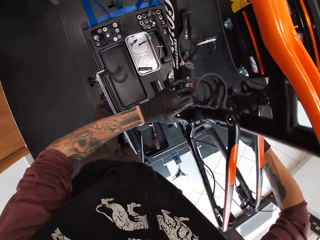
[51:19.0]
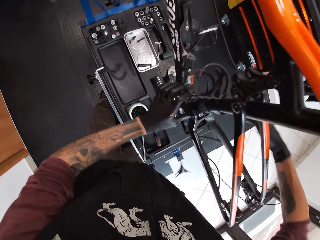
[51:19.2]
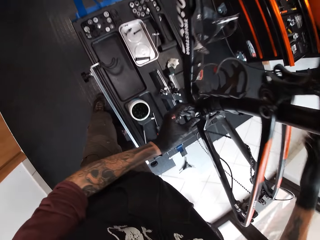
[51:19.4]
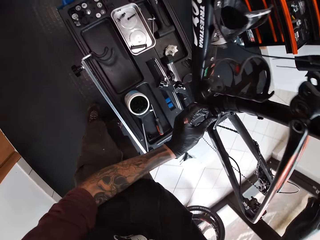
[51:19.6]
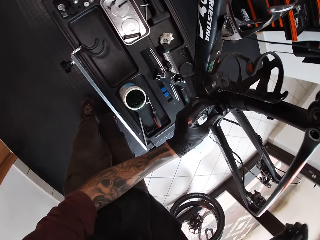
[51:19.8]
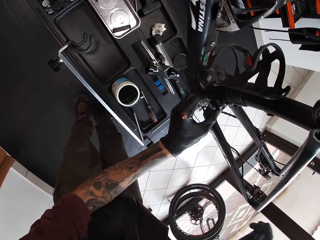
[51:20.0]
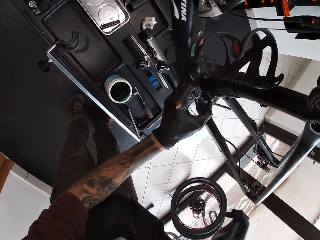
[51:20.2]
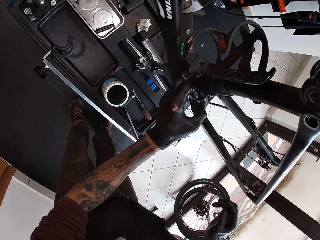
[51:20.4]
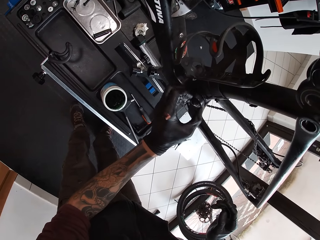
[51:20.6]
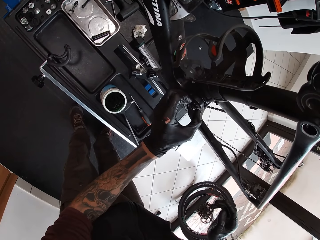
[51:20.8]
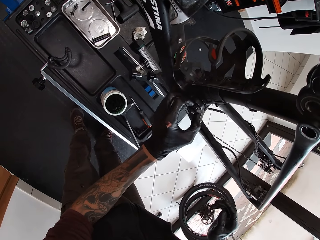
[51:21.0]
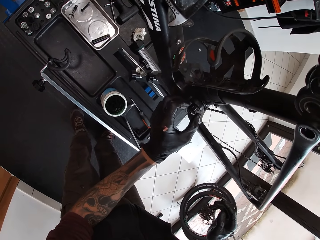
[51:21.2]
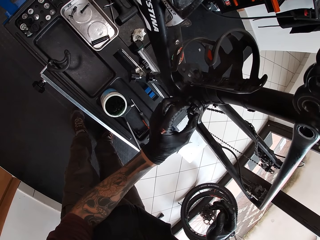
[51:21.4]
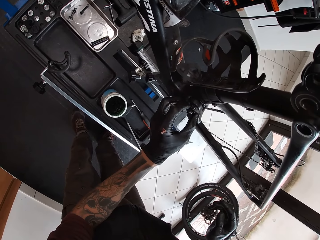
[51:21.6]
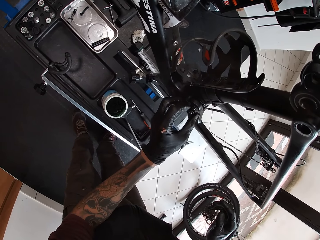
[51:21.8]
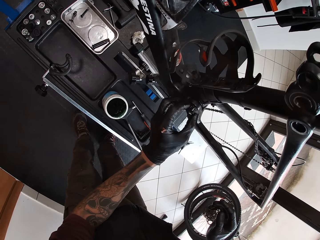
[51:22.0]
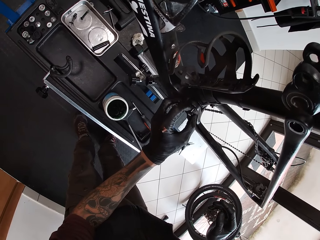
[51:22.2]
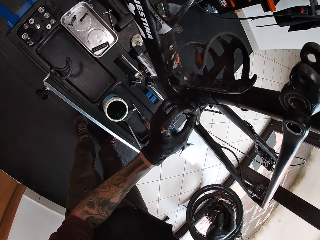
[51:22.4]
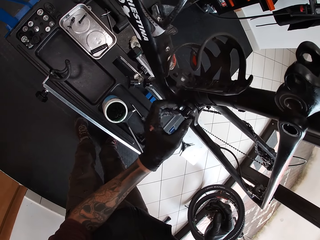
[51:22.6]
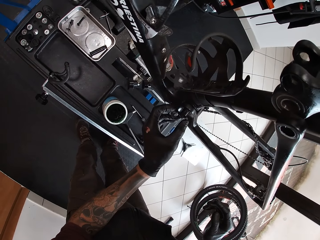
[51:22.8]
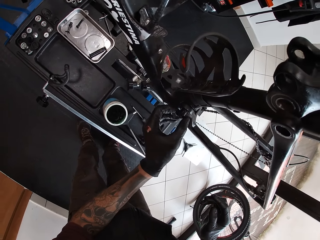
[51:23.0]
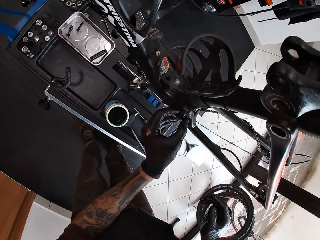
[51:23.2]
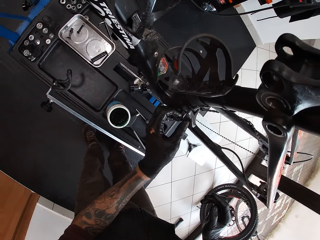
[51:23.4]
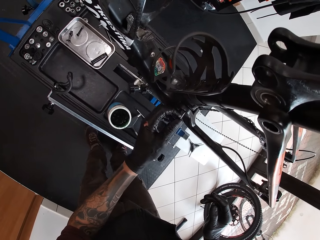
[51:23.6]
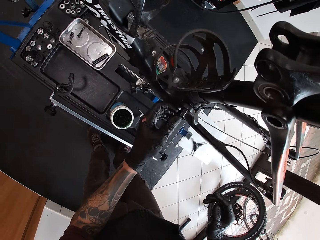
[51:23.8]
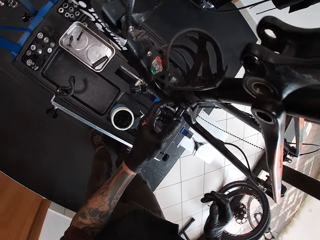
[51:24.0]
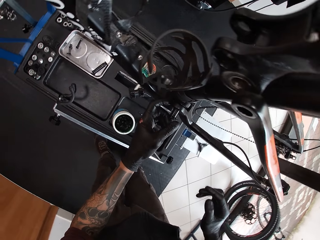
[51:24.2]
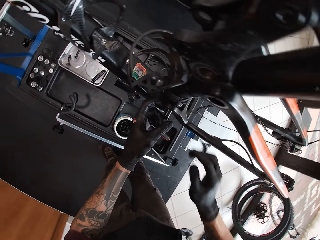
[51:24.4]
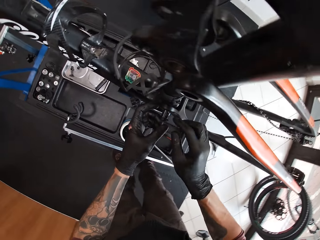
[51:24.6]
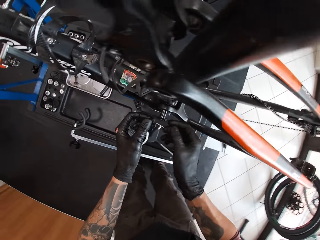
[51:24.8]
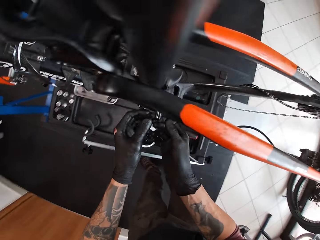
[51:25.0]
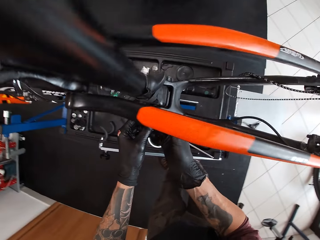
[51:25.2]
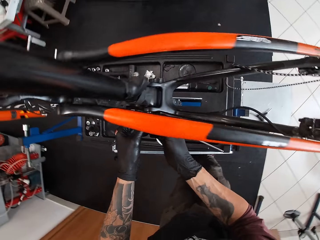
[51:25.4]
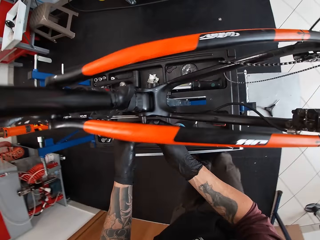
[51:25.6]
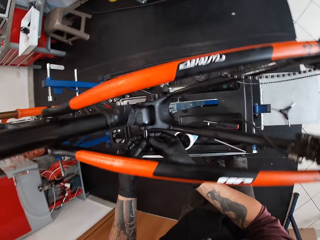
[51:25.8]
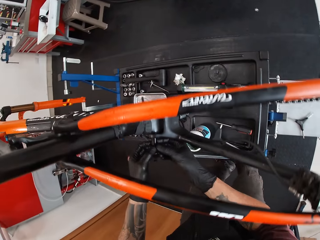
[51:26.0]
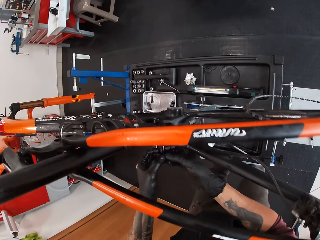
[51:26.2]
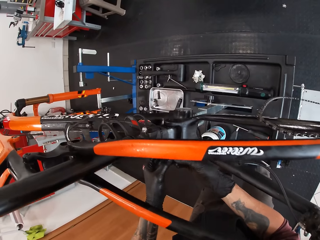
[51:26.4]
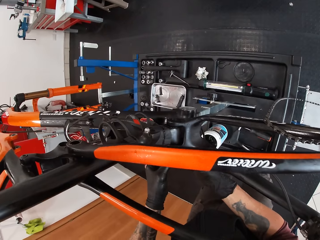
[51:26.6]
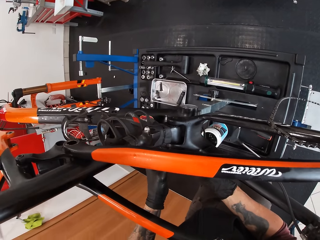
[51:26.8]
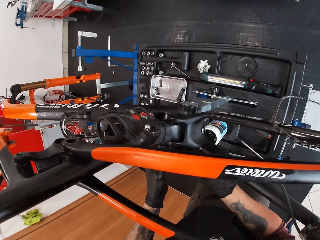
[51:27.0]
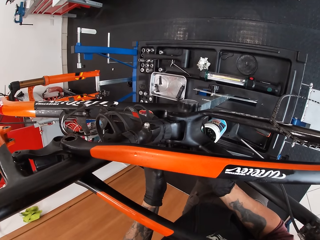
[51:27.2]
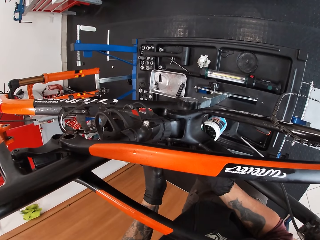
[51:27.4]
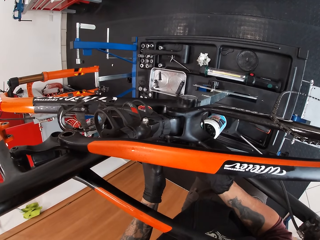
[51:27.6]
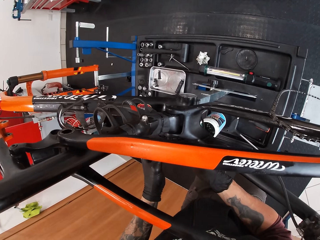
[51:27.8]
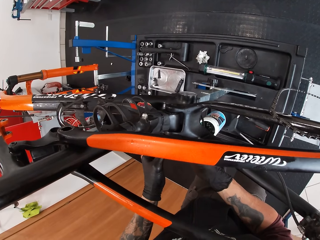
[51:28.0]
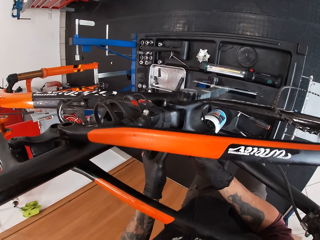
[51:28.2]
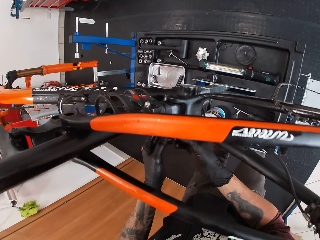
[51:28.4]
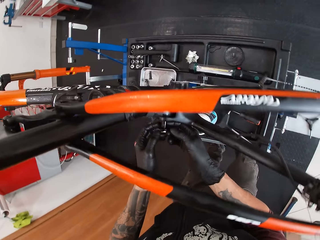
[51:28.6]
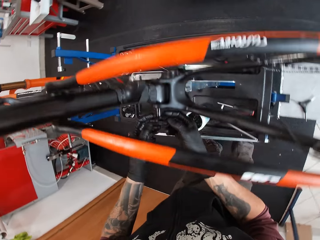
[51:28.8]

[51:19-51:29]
The camera wearer loosens the screw with his left hand. He holds the screw with both hands.

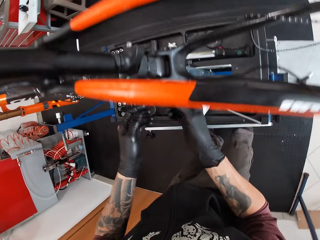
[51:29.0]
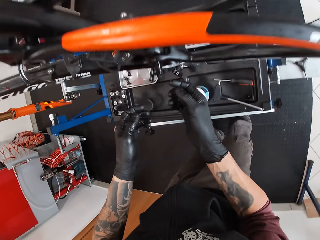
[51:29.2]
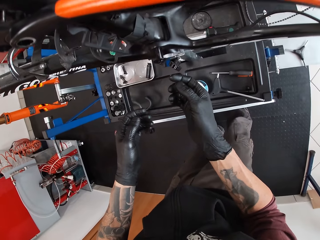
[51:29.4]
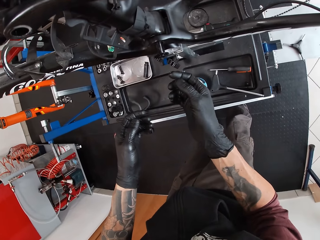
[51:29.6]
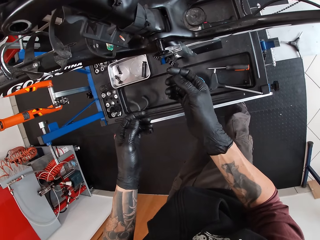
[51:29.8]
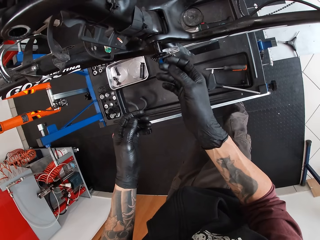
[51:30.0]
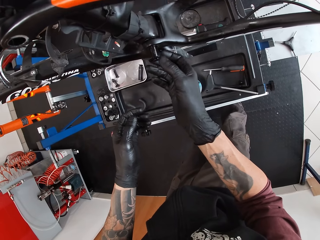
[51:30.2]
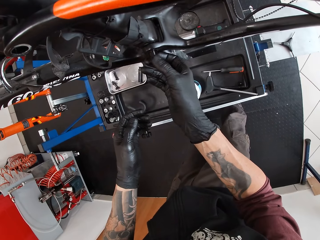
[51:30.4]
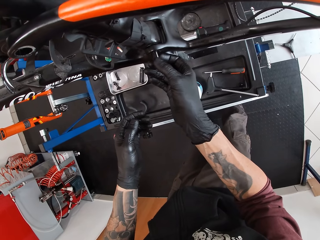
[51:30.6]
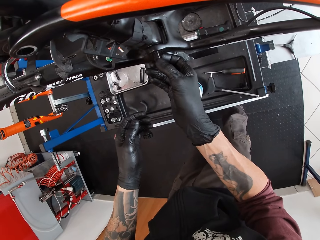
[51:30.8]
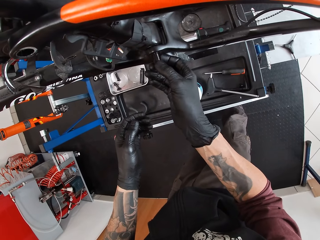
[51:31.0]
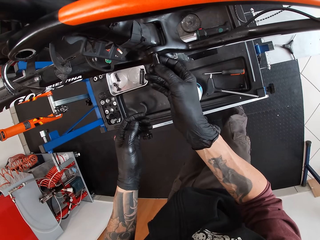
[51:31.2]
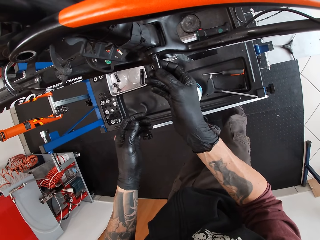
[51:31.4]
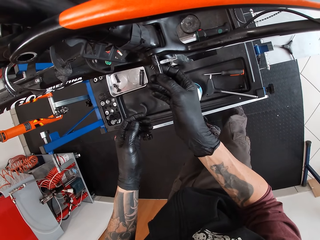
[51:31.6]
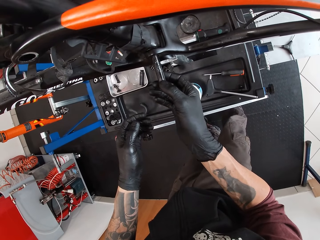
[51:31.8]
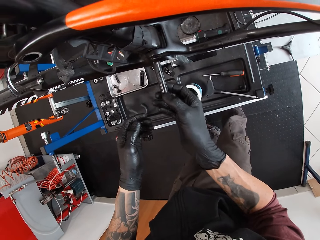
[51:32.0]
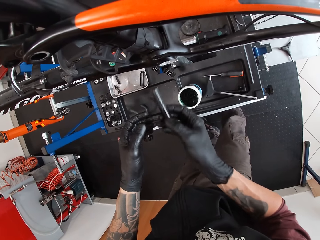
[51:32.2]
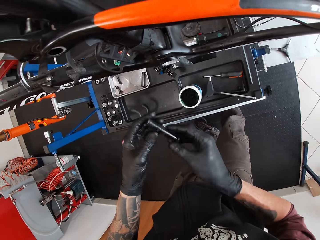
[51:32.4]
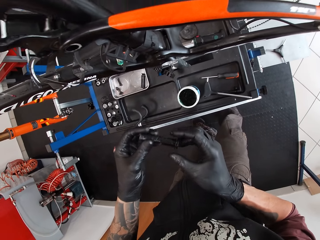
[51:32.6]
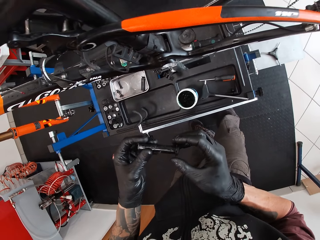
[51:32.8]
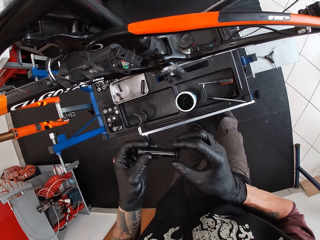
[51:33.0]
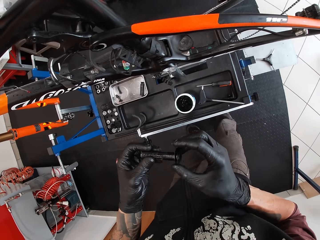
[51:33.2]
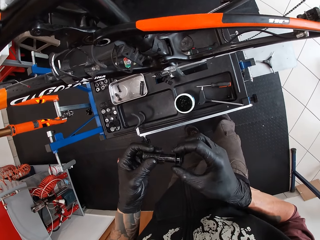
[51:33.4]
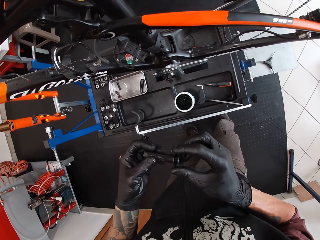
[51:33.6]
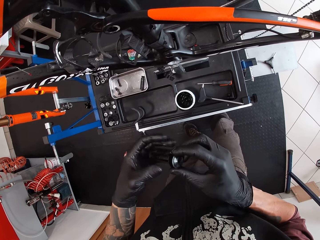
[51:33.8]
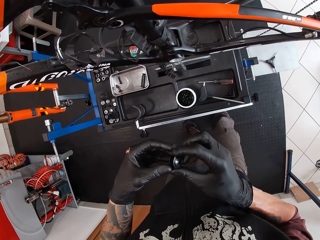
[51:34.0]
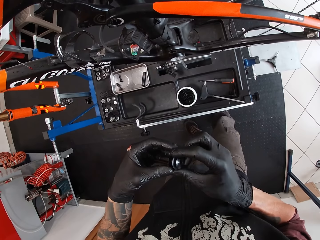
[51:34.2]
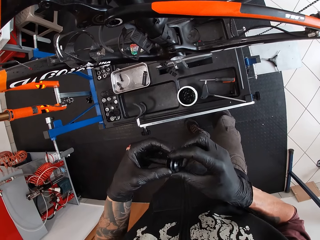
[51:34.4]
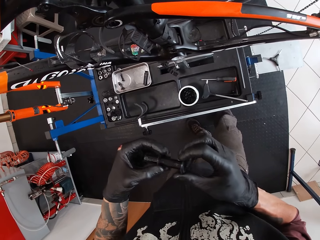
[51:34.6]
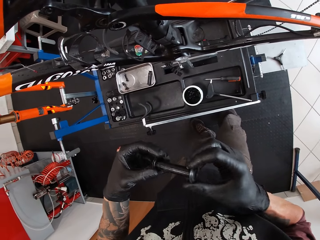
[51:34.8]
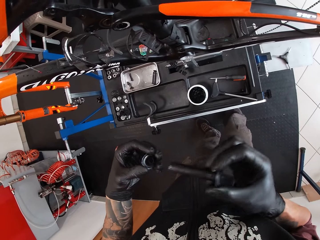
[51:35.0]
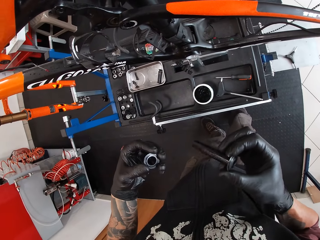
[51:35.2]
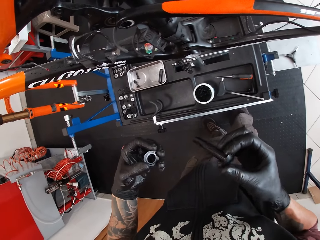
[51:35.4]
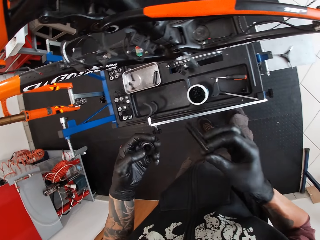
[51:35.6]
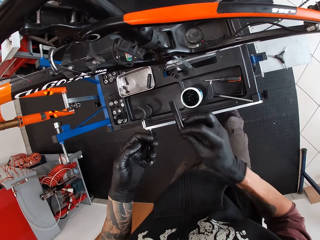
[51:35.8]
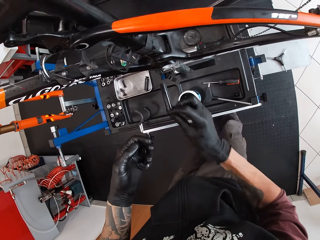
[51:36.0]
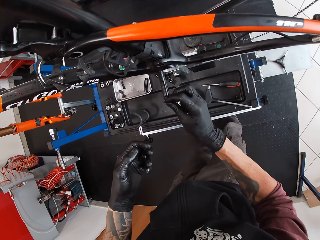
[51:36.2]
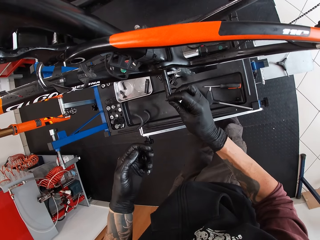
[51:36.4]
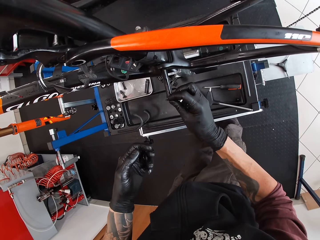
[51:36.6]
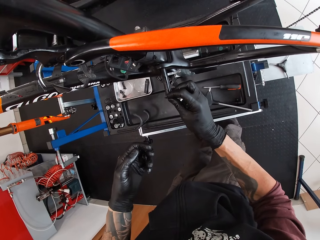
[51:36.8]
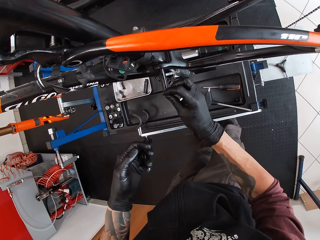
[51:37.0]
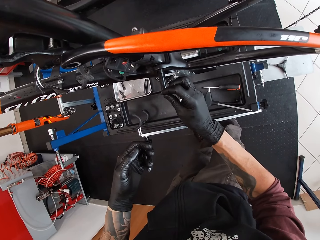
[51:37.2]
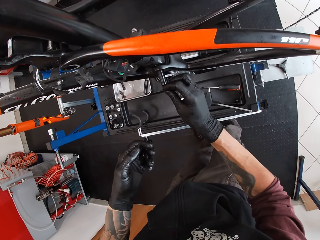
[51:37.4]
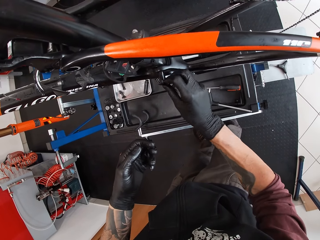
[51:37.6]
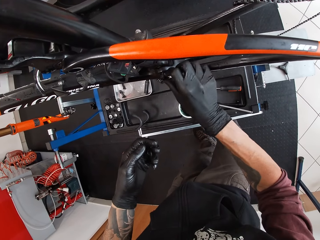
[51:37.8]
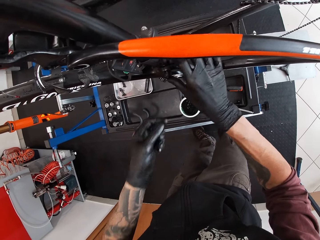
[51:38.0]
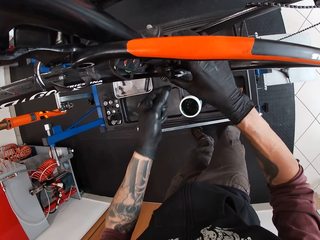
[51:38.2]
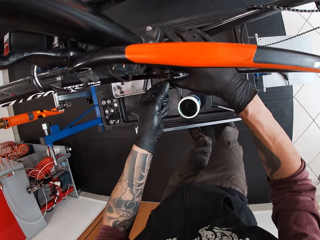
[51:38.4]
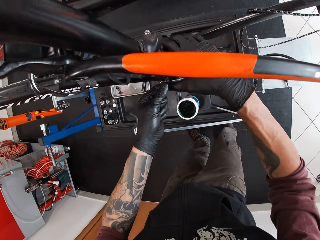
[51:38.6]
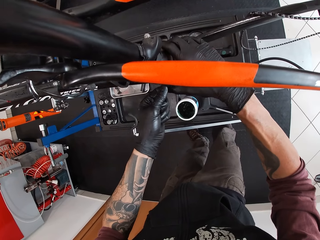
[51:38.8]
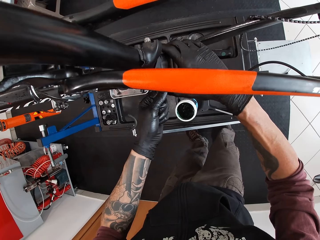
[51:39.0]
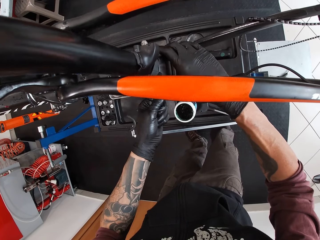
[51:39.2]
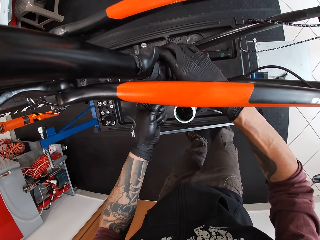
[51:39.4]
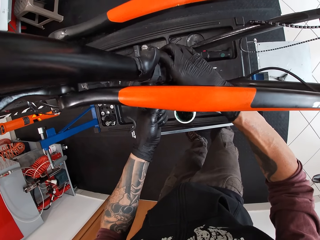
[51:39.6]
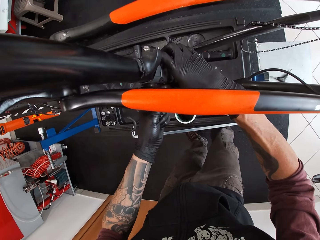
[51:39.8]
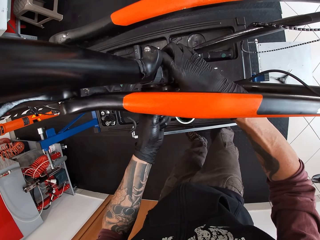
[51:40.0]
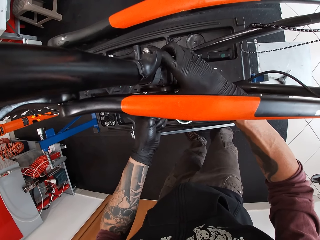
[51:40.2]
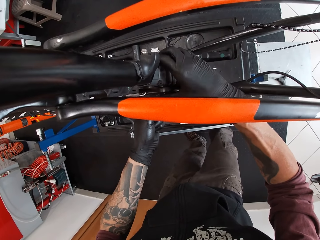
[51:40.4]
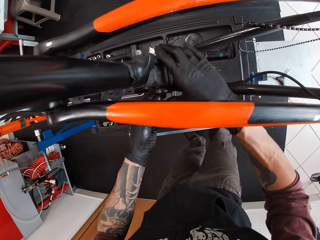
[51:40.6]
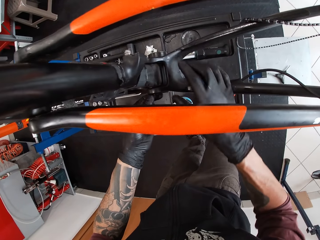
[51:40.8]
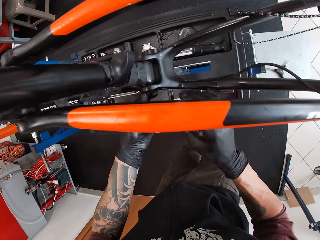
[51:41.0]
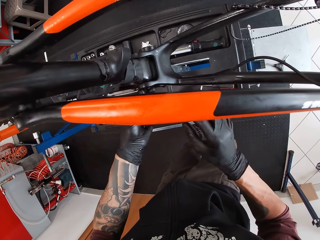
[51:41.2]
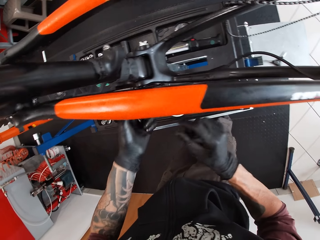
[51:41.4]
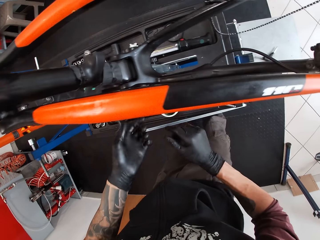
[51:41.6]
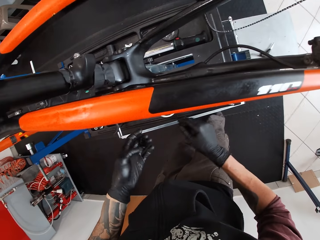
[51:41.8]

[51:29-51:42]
The camera wearer removes the screw from the bicycle with his right hand. He removes the drain plug gasket from the screw with his left hand. He inserts the screw in the bicycle with his right hand. He pushes the screw into the bicycle with both hands.
